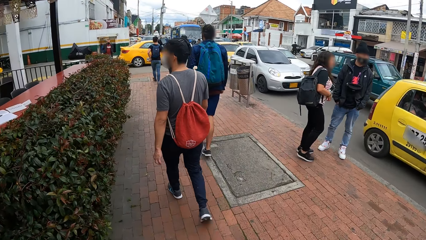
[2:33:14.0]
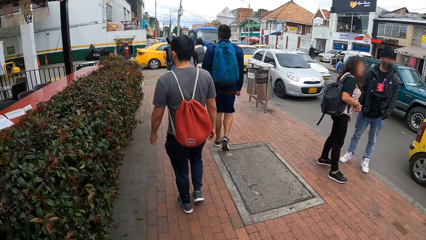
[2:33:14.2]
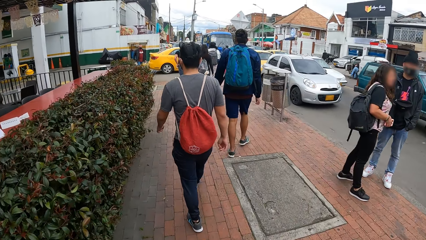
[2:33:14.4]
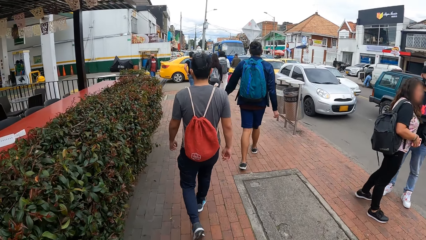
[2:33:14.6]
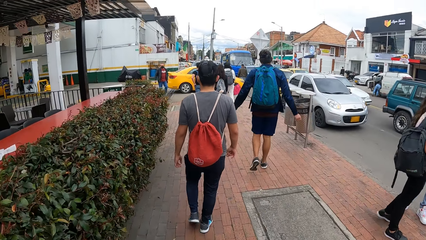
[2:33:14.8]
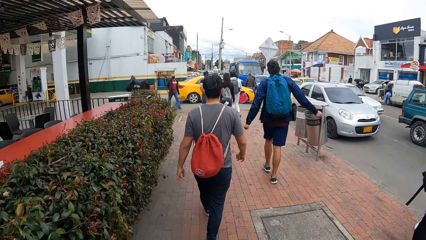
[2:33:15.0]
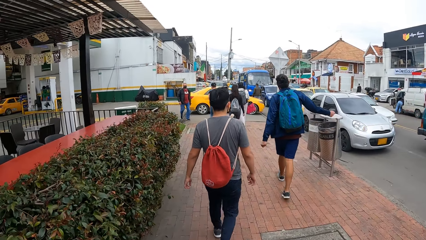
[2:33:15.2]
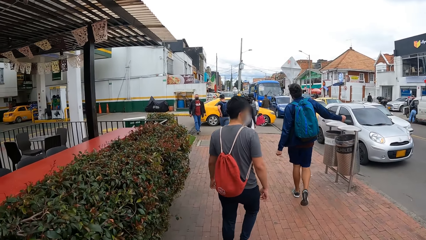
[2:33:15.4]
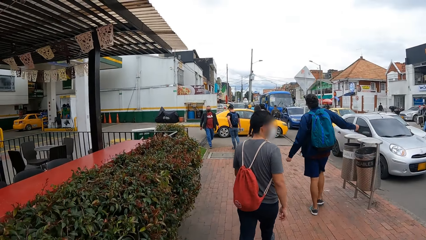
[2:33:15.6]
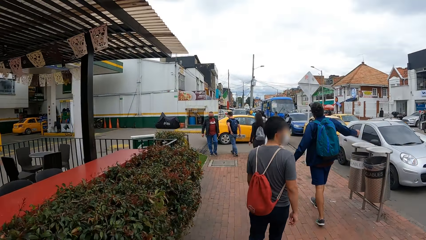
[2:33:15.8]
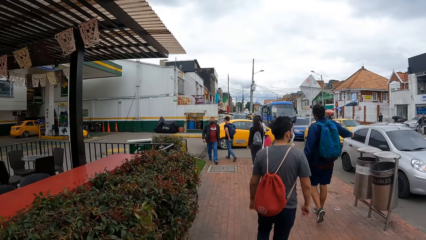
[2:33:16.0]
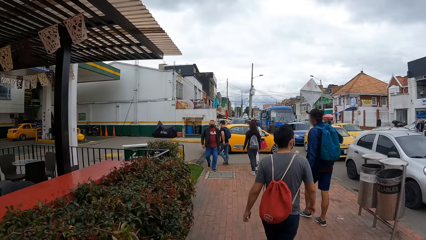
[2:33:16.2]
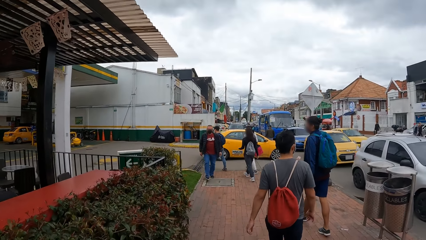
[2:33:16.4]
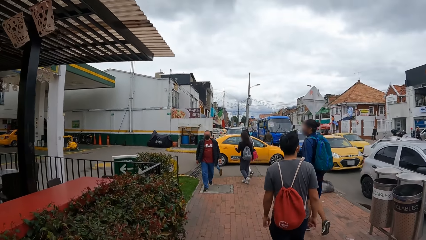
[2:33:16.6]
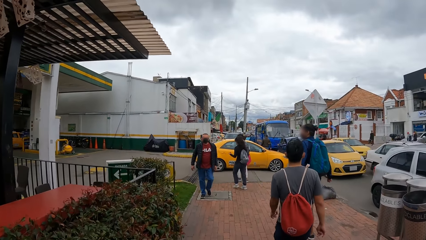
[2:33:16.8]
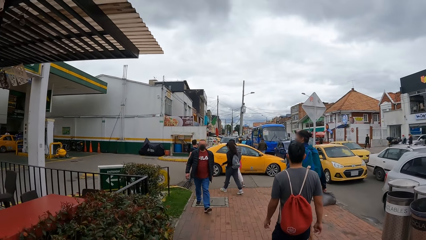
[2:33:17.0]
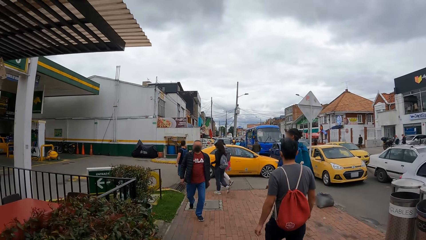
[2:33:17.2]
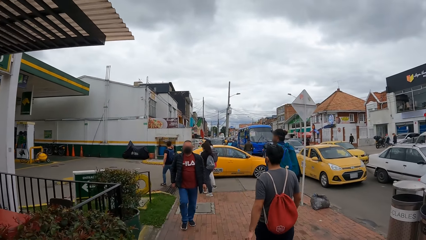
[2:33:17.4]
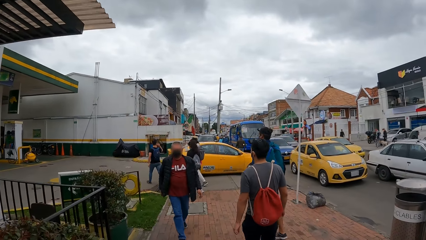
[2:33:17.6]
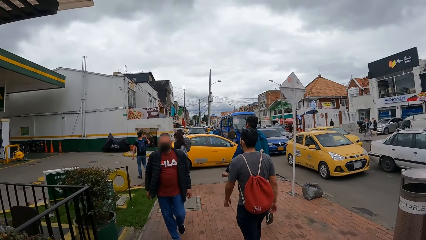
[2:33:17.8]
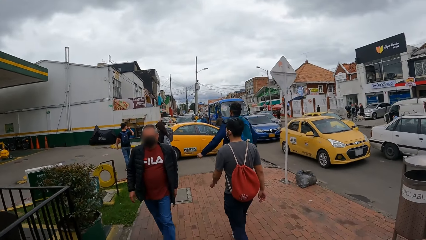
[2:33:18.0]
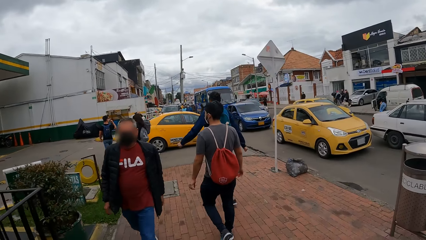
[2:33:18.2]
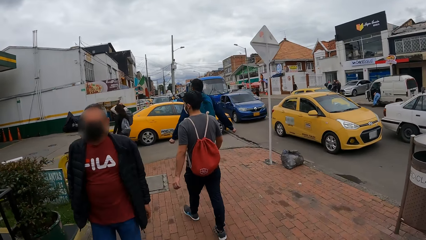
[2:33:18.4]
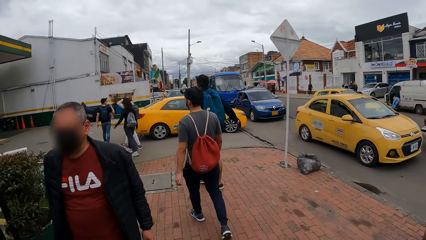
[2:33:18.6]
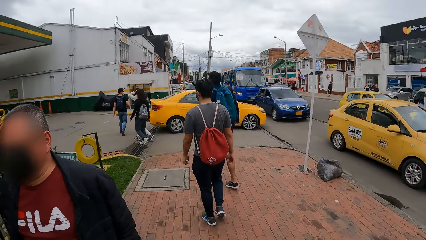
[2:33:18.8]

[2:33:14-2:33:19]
Several cars drive past the camera wearer.

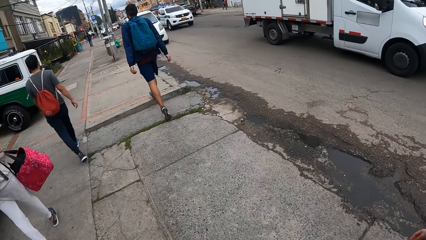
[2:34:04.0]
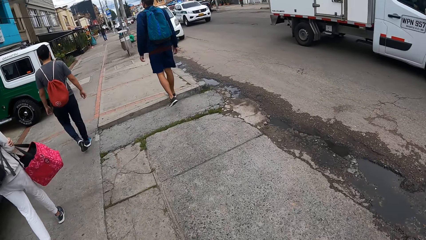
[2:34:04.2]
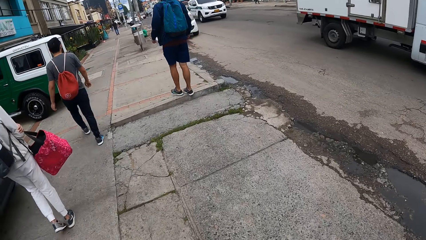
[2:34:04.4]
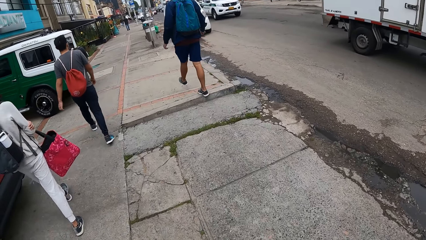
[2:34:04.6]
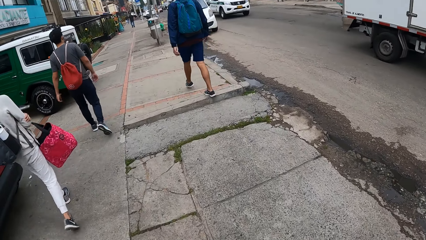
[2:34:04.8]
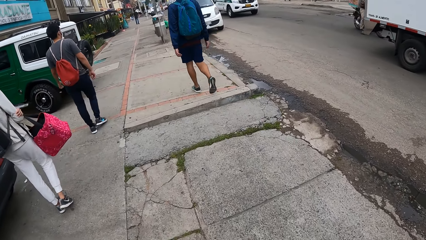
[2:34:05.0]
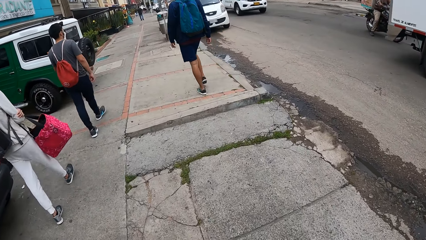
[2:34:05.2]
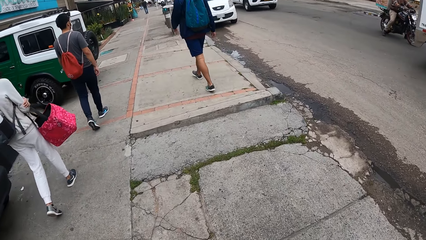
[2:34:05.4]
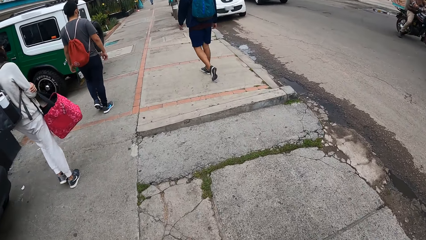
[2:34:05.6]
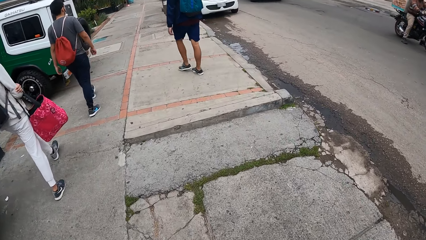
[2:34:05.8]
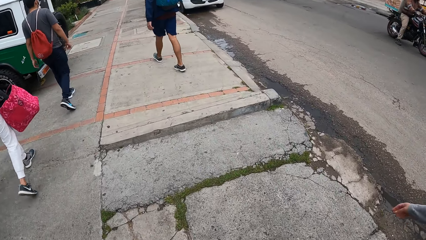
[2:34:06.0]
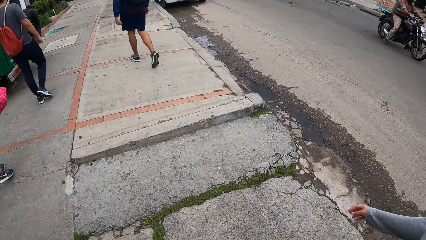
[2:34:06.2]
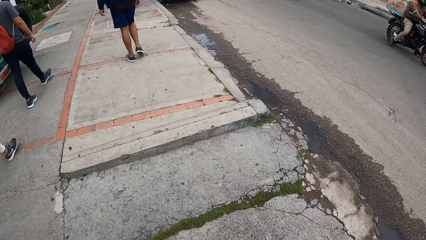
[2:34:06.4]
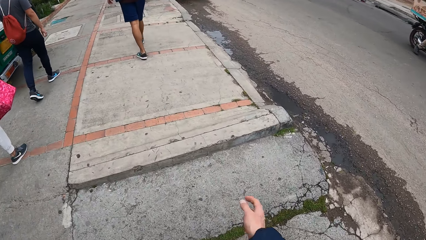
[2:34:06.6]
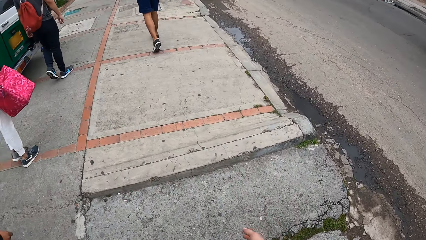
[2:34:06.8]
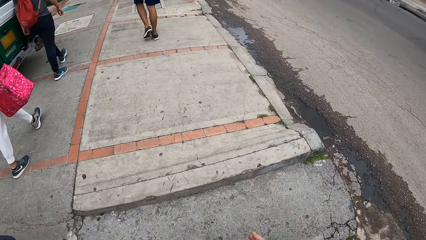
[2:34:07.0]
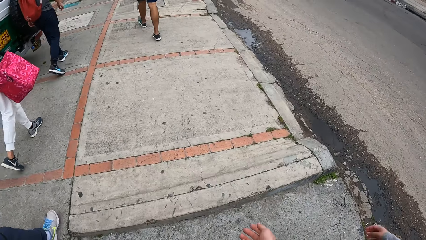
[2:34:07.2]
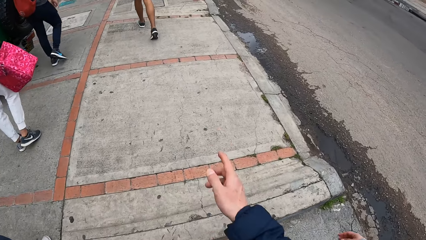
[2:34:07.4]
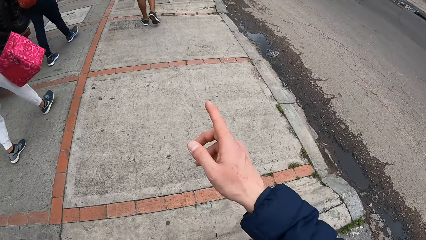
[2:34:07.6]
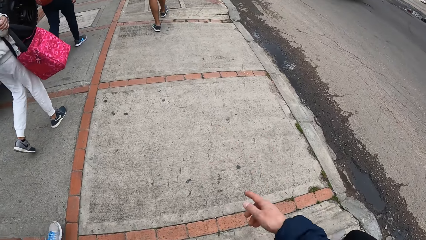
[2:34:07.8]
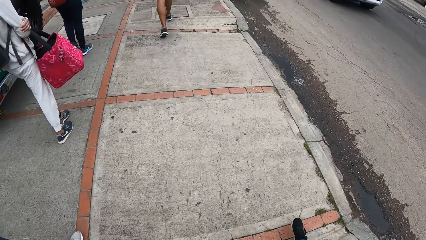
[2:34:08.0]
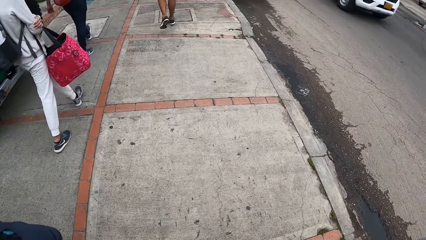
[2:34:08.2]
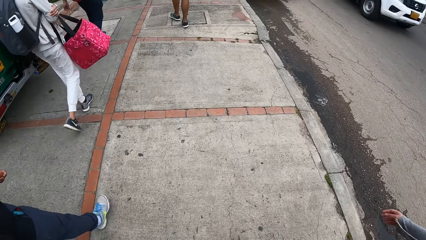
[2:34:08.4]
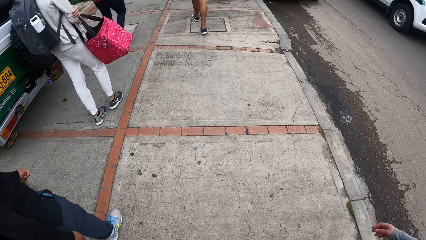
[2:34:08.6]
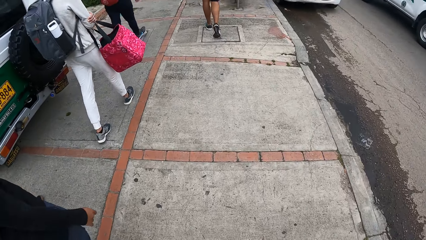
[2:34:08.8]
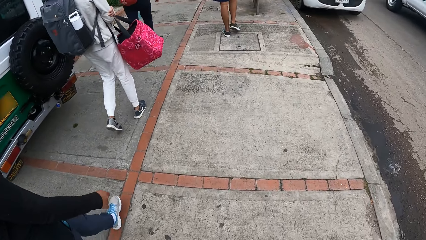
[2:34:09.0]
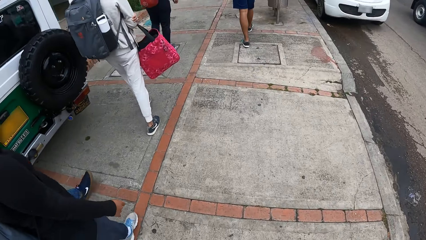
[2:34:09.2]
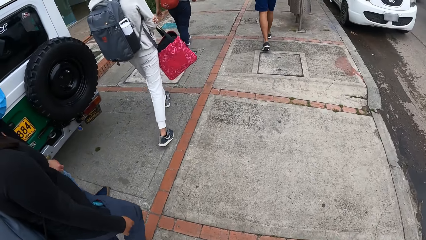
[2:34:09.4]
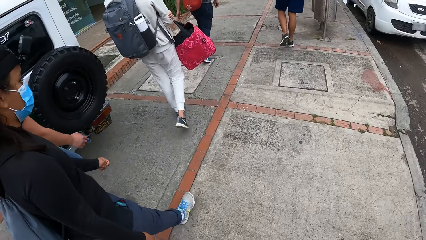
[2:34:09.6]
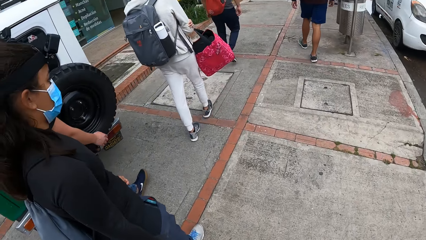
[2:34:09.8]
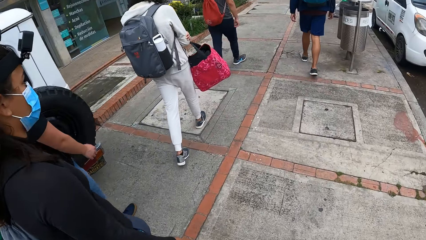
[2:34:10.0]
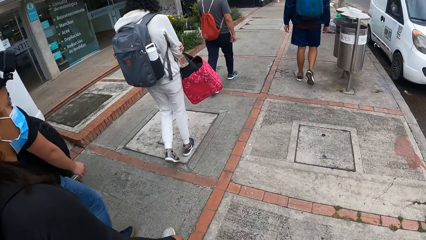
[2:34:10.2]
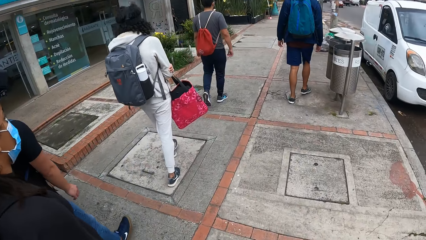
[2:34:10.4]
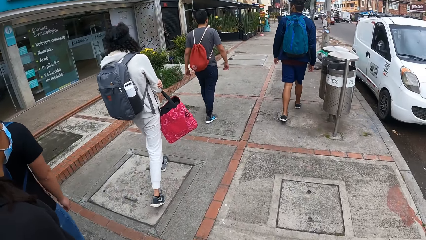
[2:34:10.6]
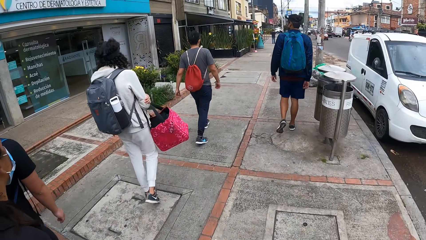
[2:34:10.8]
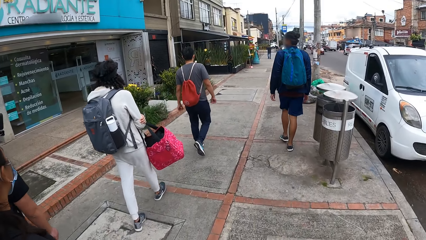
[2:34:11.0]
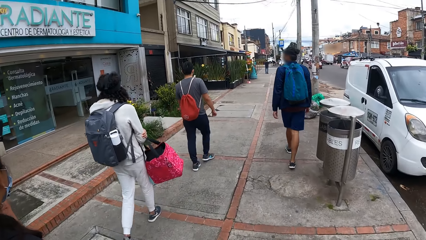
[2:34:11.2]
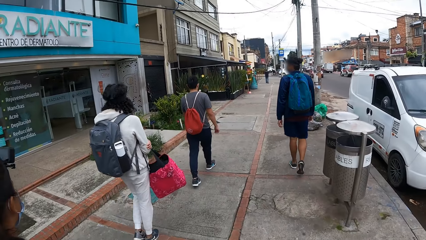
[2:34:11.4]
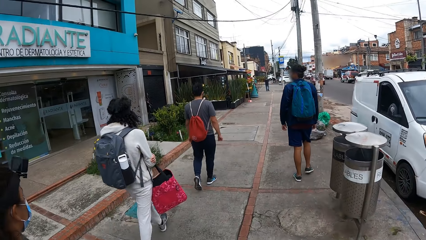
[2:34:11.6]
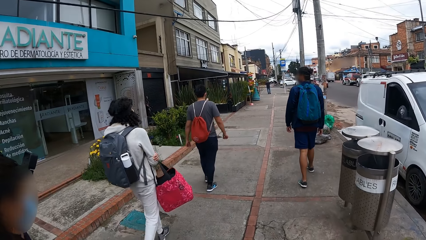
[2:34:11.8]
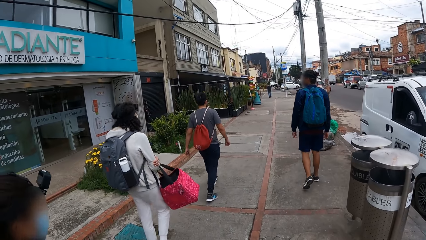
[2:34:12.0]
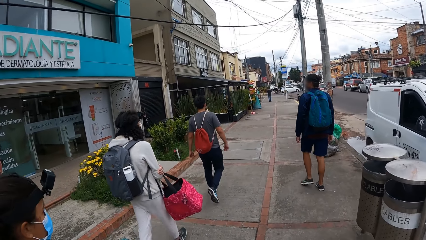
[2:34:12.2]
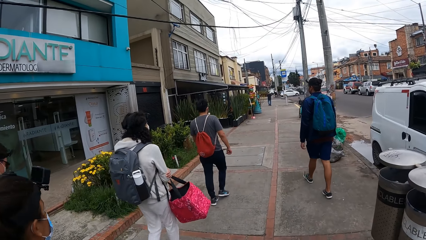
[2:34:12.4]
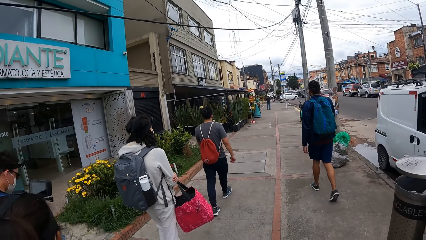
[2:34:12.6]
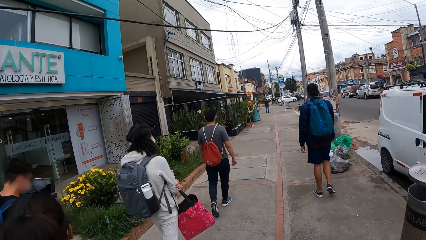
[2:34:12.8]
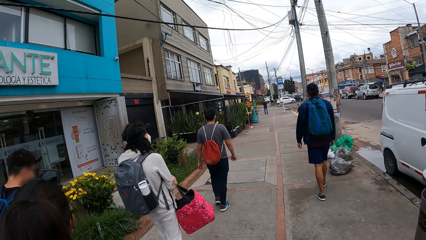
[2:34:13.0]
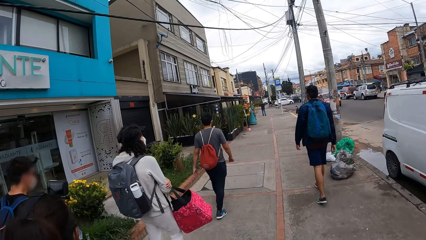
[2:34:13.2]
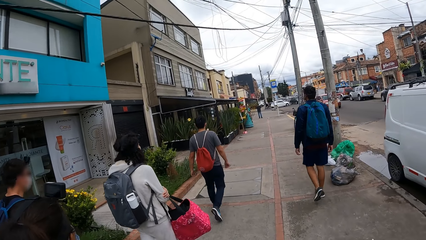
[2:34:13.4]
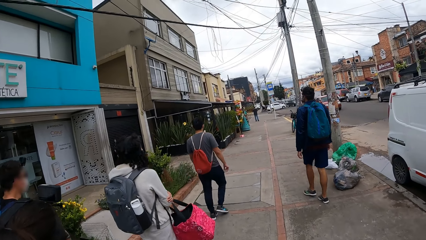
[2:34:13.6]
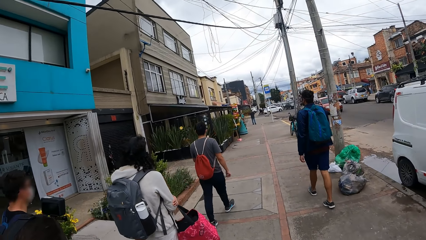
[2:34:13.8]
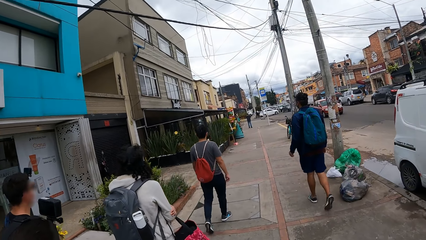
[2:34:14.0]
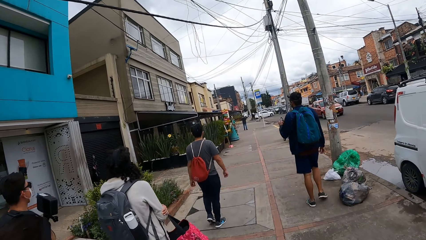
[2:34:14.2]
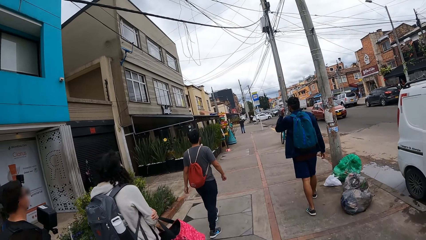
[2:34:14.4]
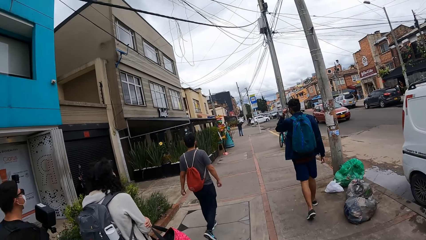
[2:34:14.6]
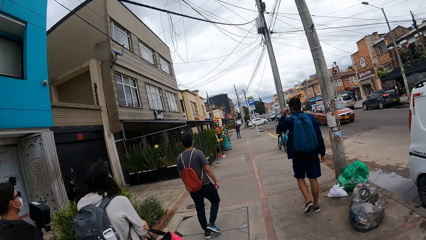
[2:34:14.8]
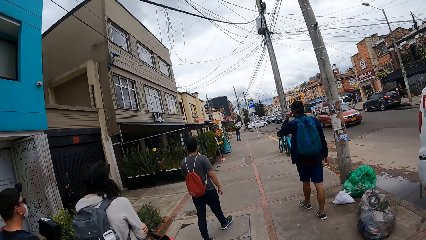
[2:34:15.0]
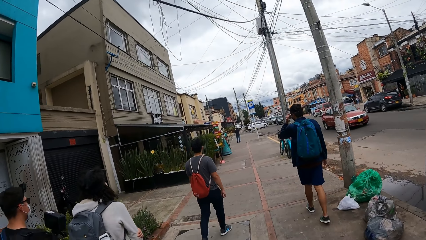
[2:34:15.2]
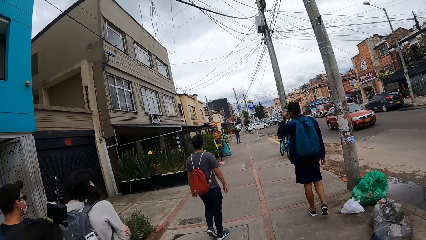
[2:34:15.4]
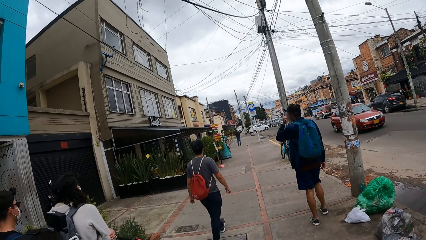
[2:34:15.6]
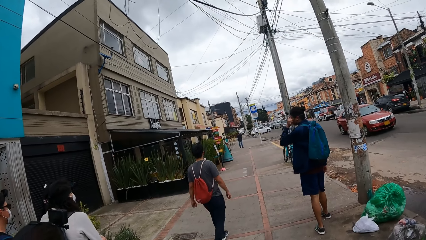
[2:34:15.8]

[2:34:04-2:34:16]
The camera wearer walks on the pavement. They point with the right hand.
